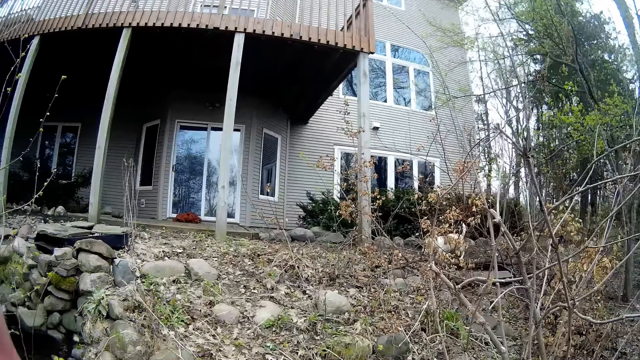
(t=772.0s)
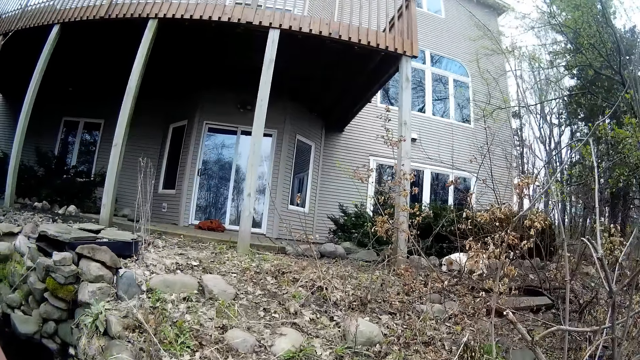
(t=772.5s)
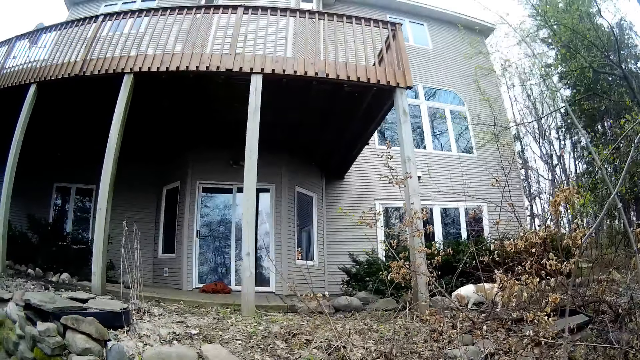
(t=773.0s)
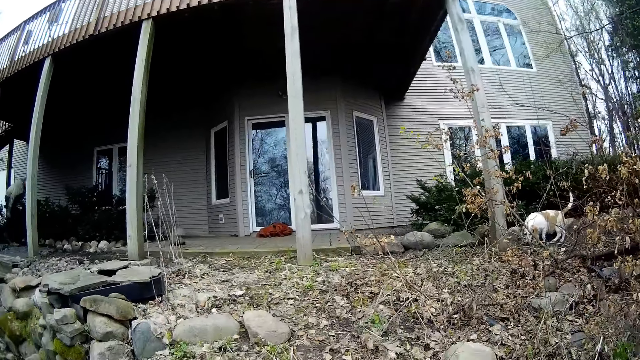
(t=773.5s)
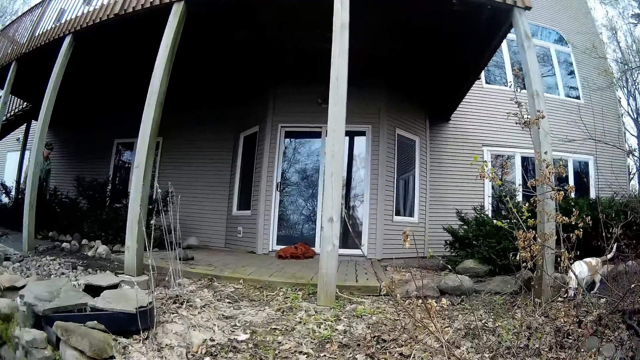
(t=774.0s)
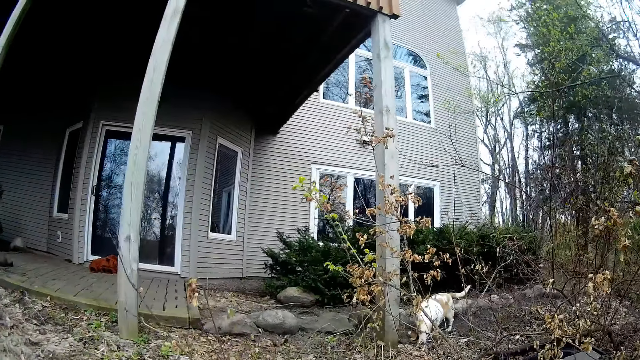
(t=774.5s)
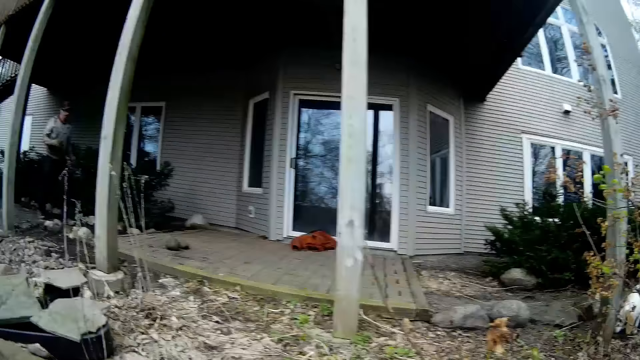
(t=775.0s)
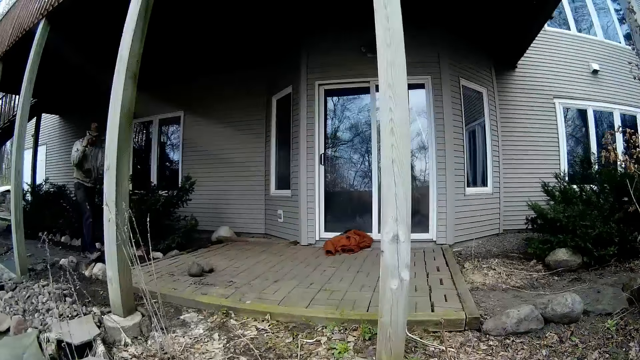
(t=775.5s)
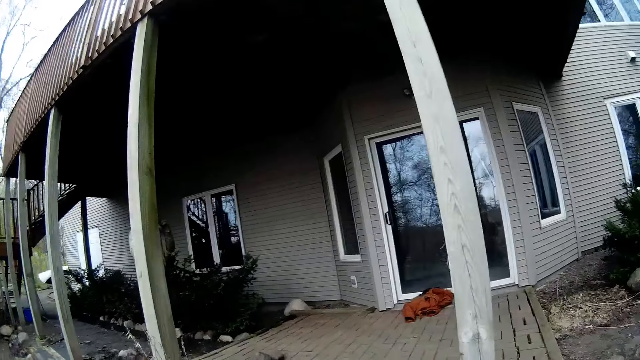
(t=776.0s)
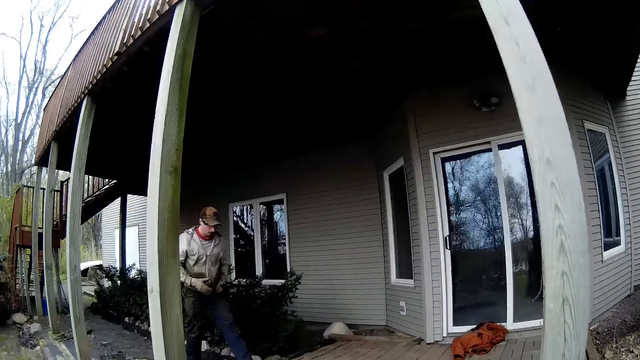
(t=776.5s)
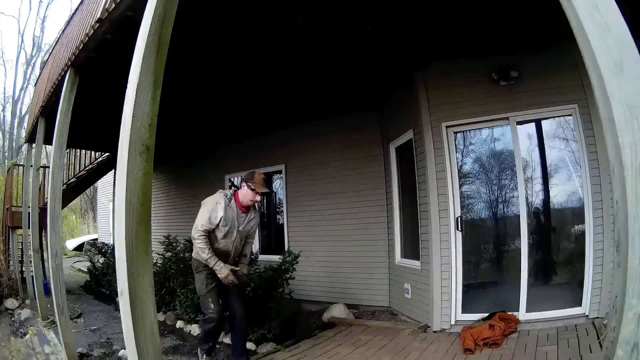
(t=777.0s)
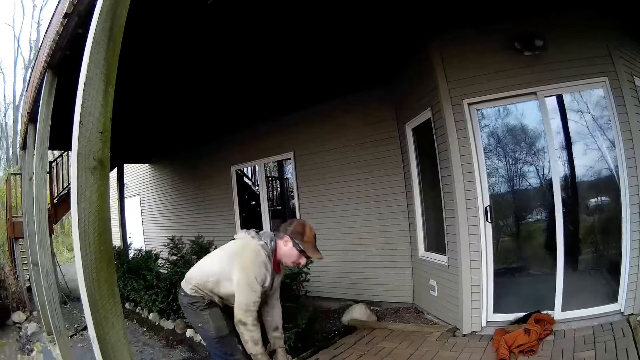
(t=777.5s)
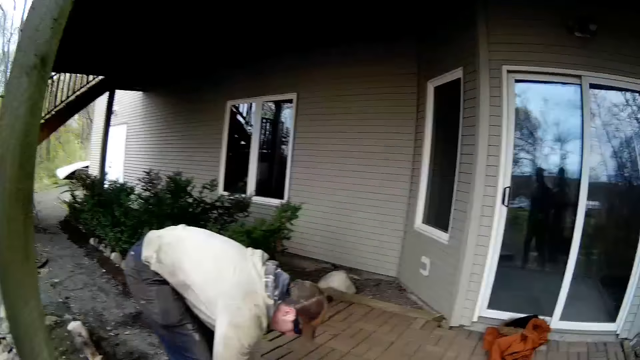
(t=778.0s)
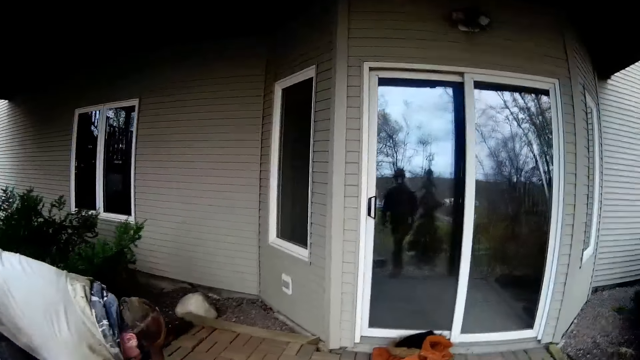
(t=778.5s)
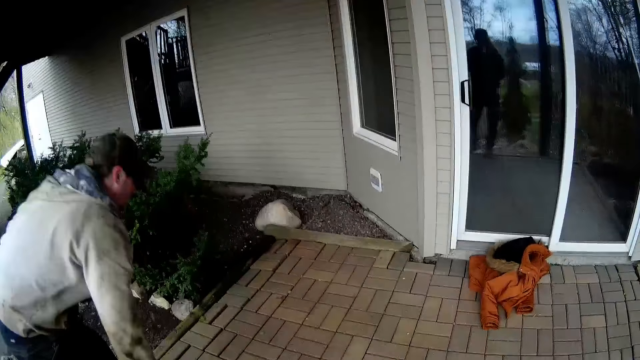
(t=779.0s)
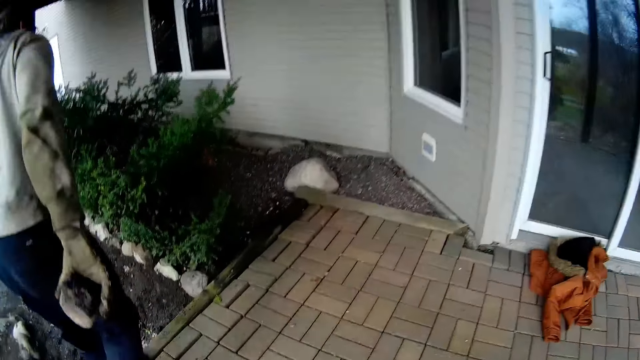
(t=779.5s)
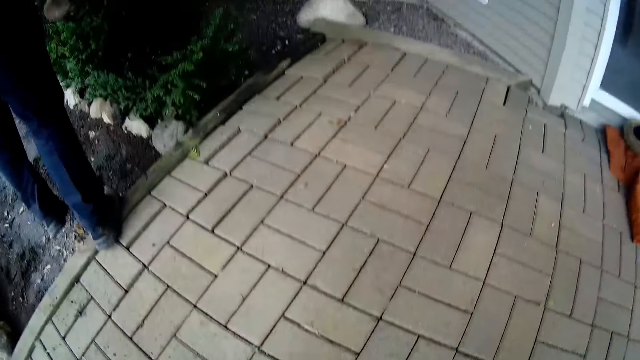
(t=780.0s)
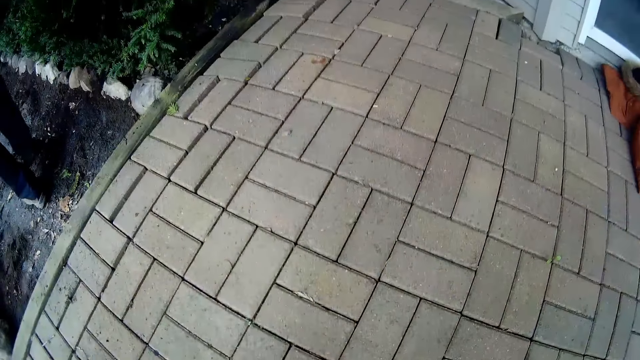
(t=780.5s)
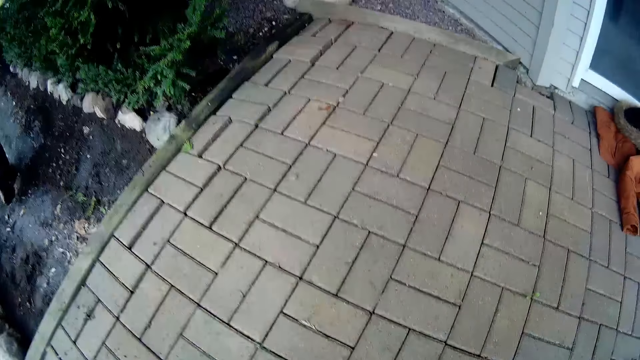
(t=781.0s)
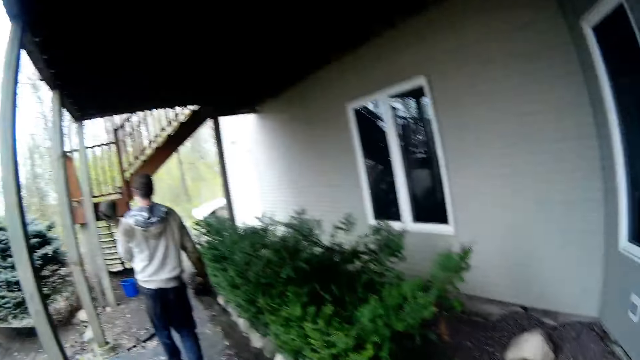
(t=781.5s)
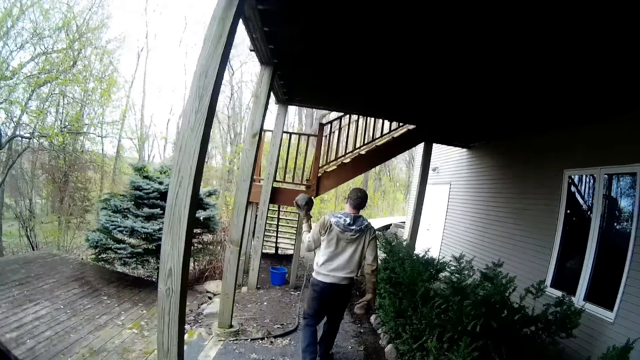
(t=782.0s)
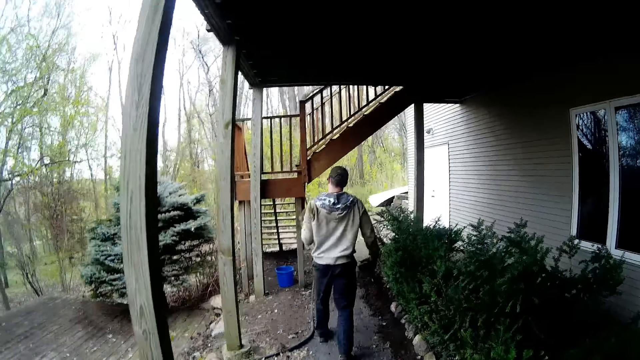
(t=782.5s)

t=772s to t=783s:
The man carries two stones from the ground with both hands.

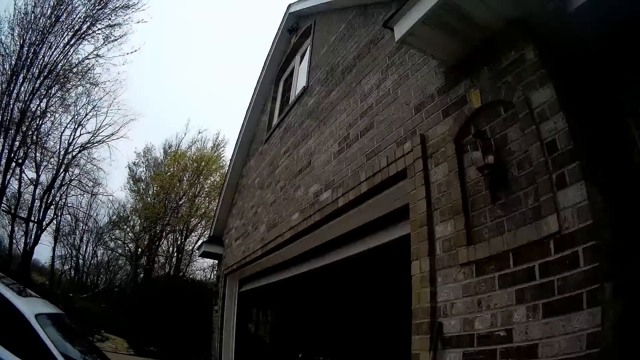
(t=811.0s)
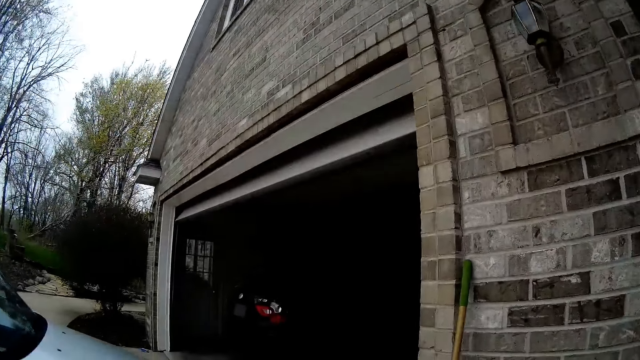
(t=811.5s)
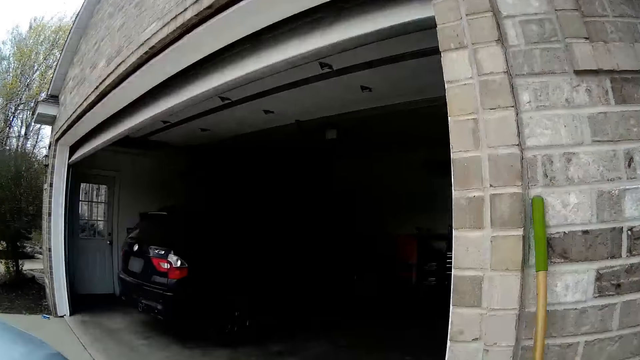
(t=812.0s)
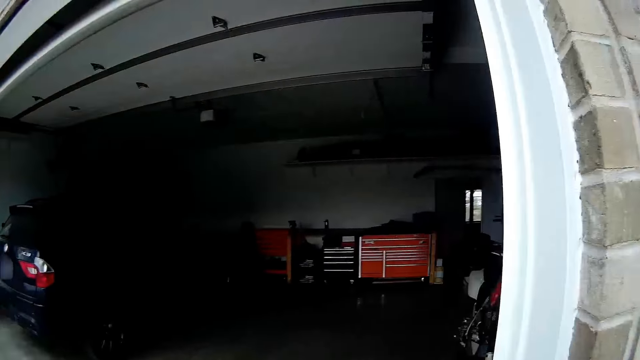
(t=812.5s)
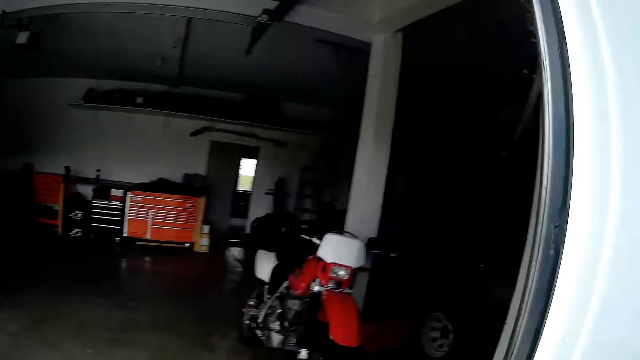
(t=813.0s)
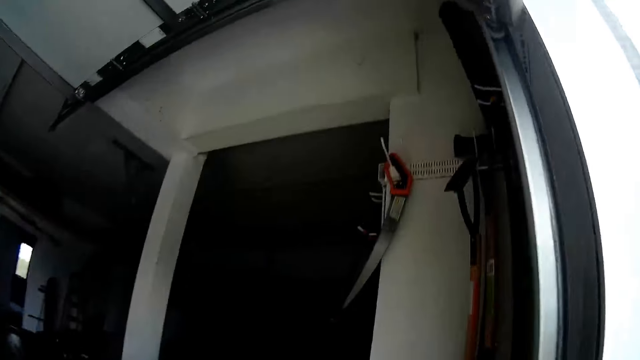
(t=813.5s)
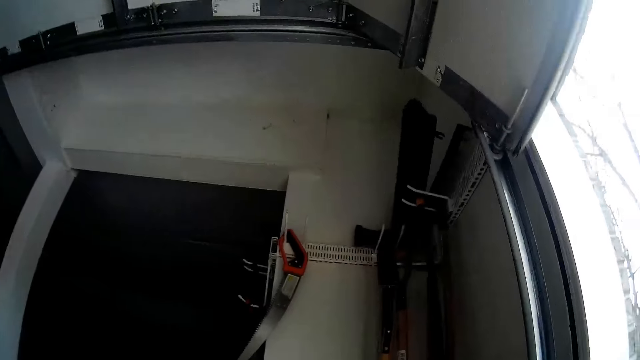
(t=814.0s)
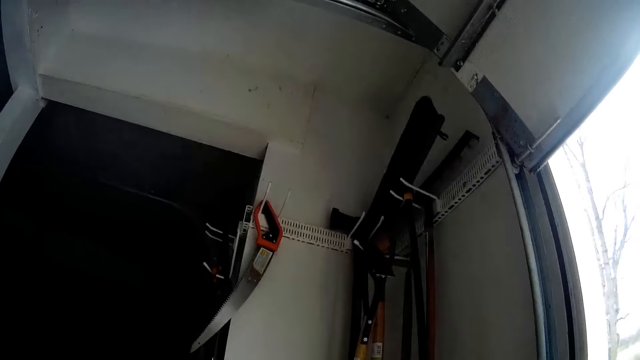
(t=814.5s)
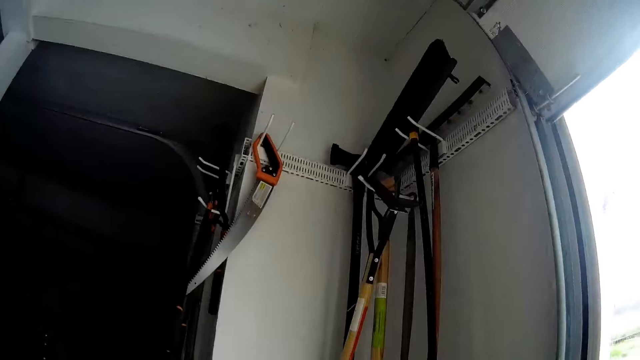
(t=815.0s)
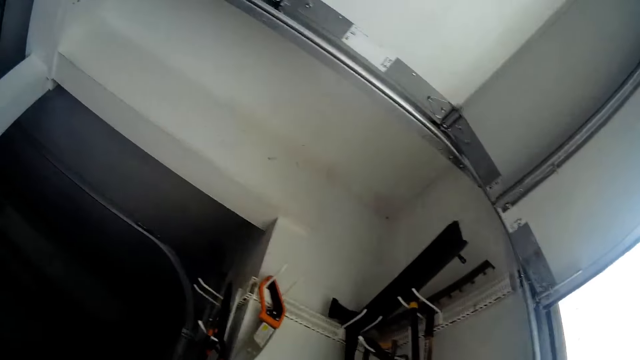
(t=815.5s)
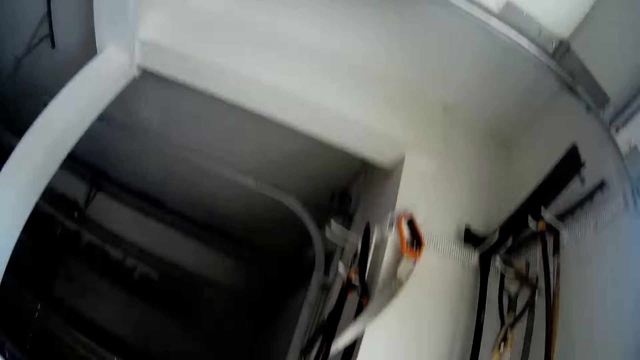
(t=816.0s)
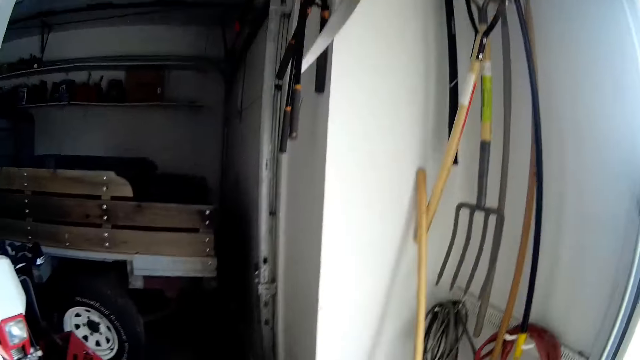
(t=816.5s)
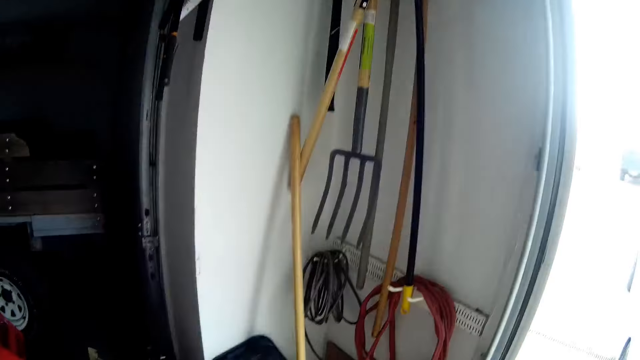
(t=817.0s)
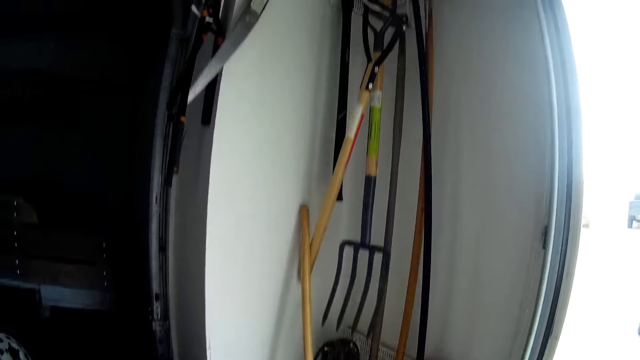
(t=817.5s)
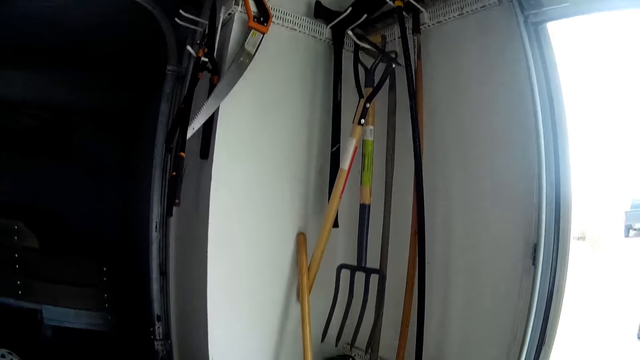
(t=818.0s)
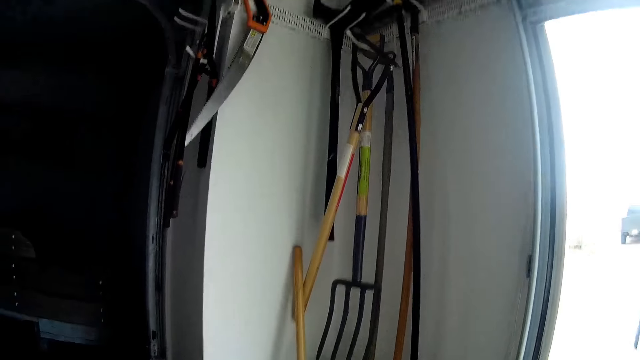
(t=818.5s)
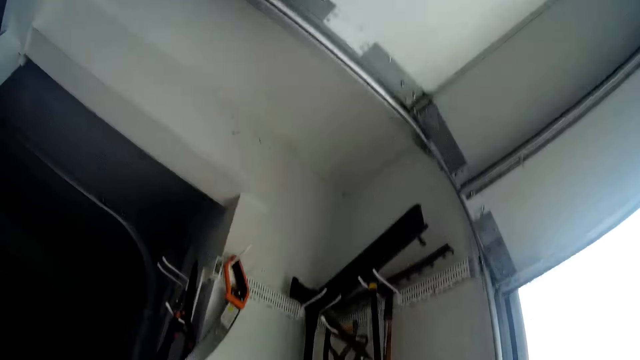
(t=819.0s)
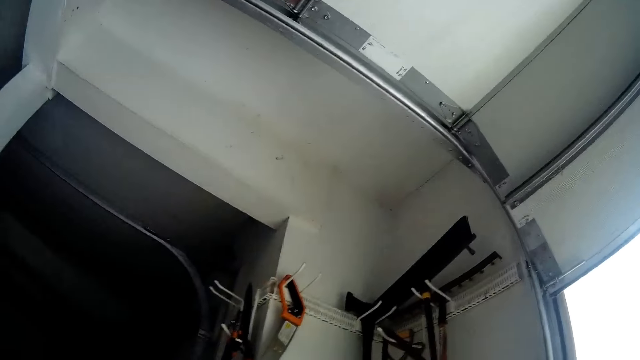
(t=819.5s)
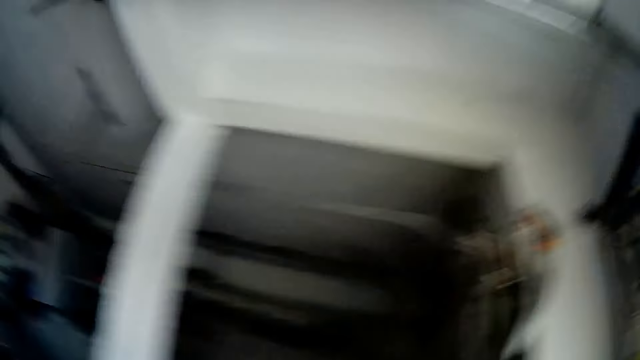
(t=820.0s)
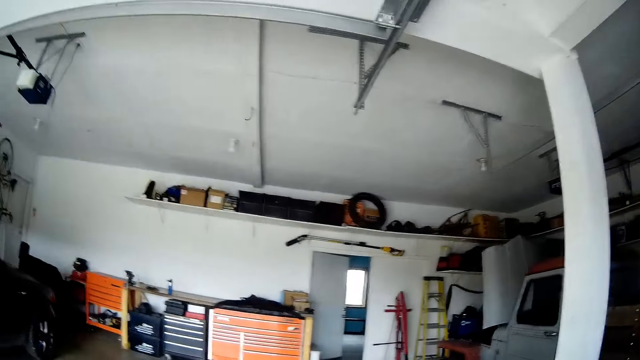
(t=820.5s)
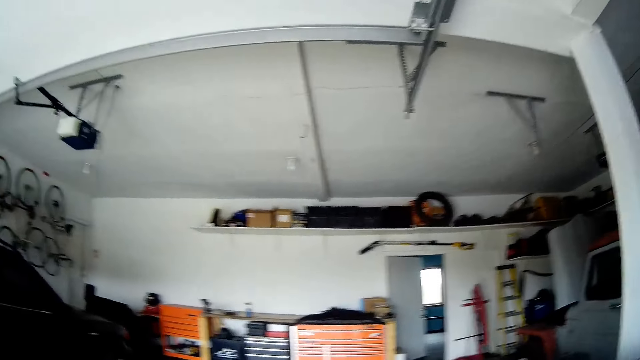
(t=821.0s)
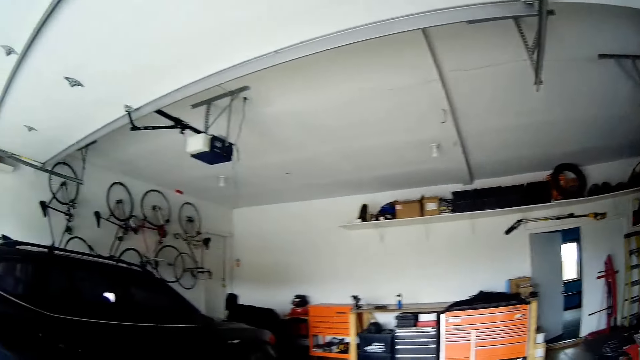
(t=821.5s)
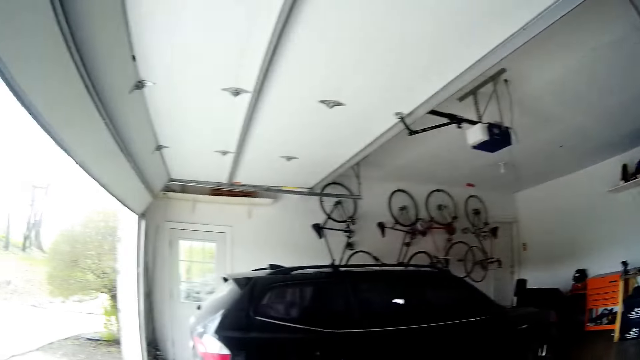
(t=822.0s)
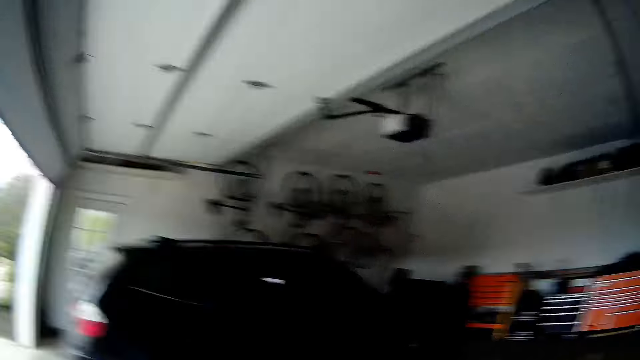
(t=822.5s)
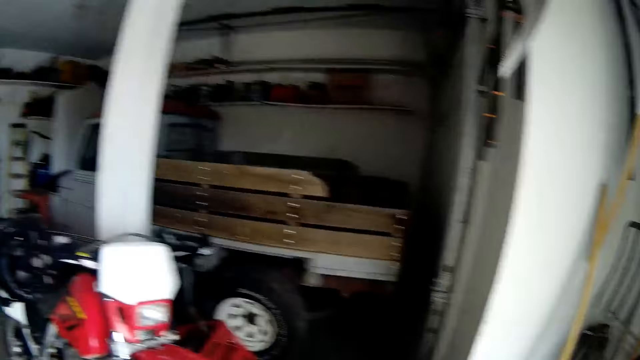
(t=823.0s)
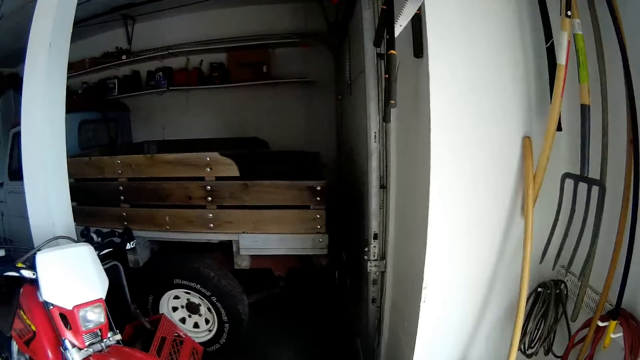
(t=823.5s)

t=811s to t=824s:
The camera wearer enters into a garage.
